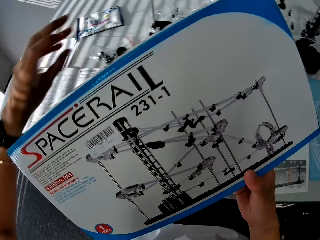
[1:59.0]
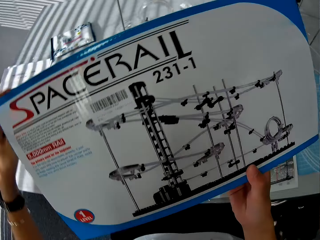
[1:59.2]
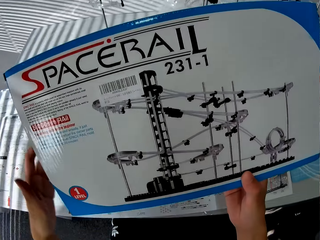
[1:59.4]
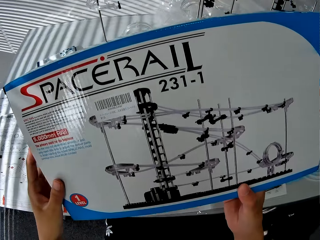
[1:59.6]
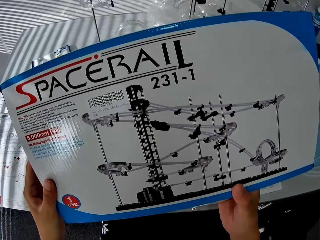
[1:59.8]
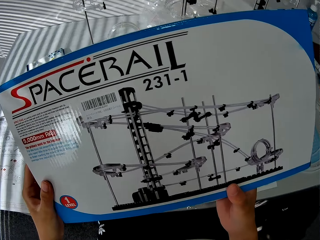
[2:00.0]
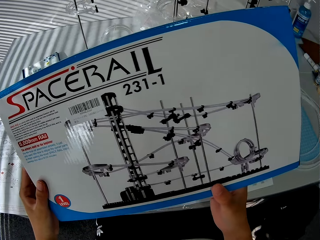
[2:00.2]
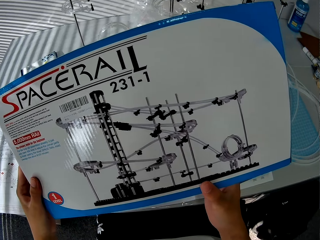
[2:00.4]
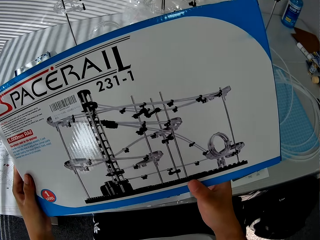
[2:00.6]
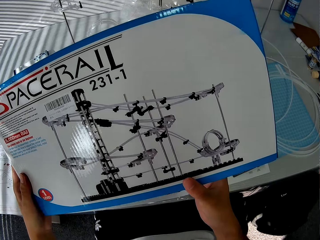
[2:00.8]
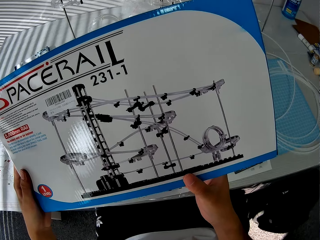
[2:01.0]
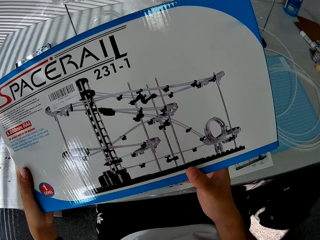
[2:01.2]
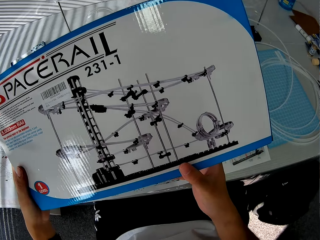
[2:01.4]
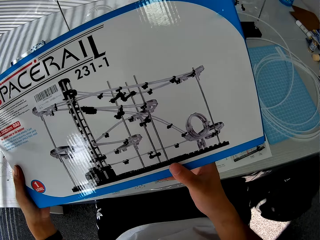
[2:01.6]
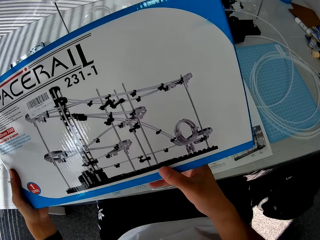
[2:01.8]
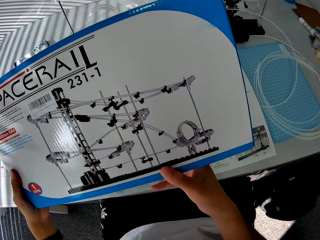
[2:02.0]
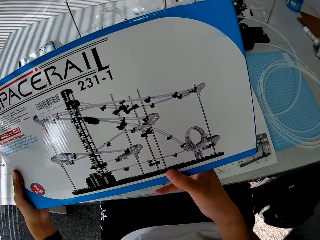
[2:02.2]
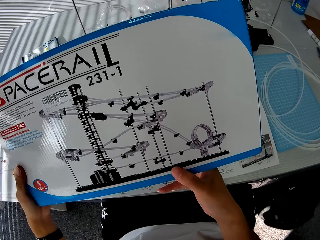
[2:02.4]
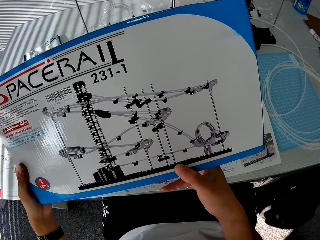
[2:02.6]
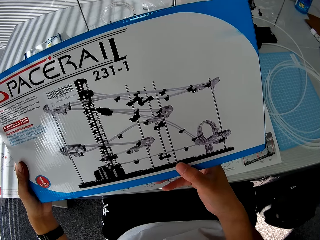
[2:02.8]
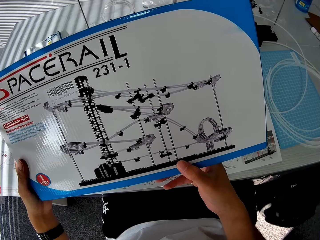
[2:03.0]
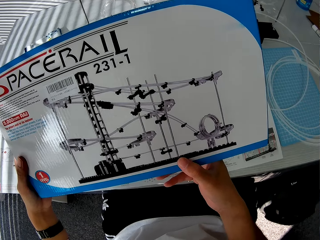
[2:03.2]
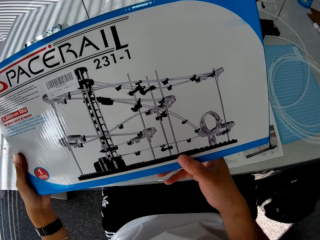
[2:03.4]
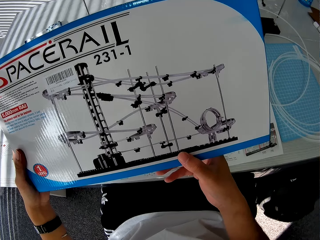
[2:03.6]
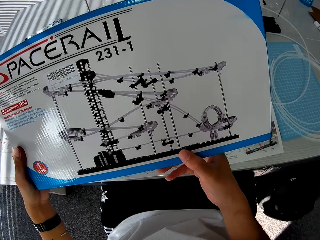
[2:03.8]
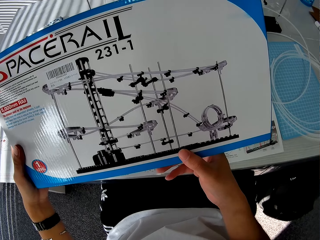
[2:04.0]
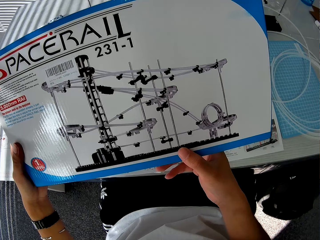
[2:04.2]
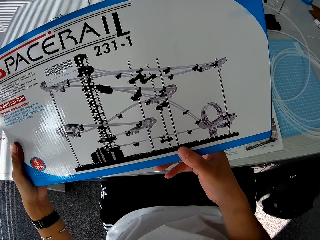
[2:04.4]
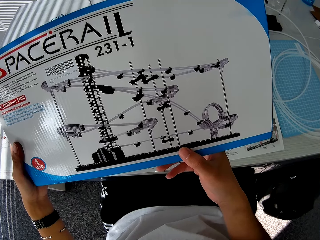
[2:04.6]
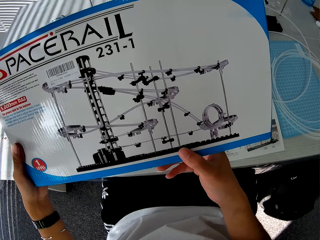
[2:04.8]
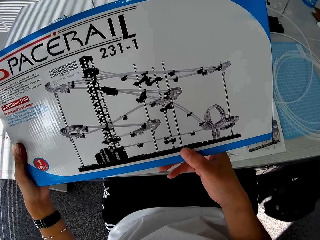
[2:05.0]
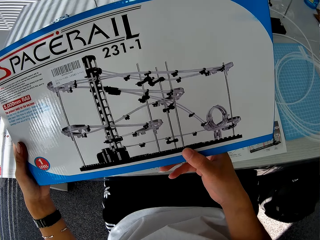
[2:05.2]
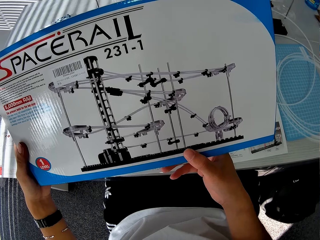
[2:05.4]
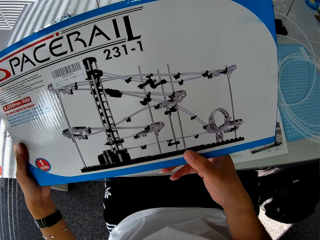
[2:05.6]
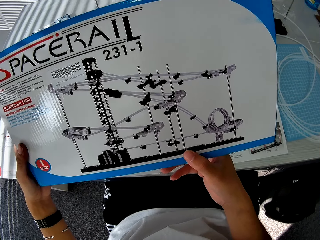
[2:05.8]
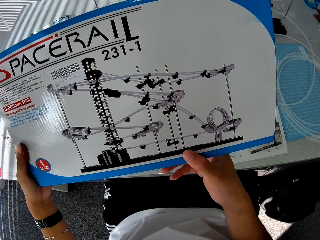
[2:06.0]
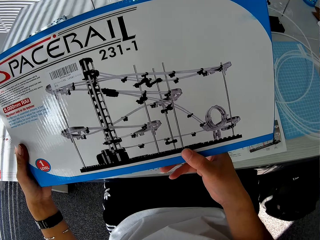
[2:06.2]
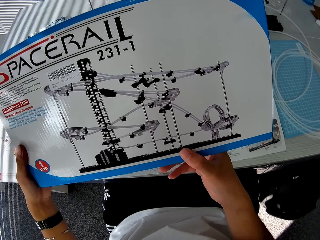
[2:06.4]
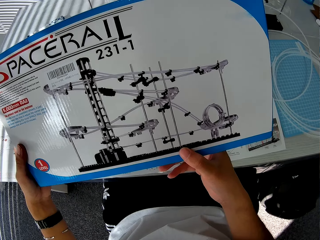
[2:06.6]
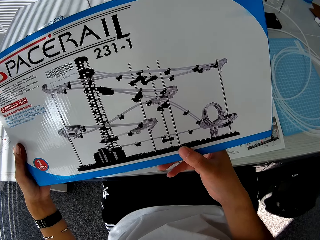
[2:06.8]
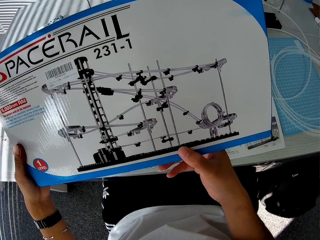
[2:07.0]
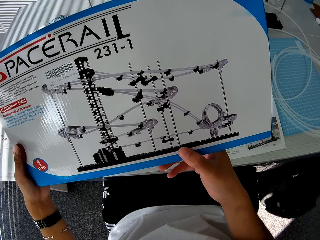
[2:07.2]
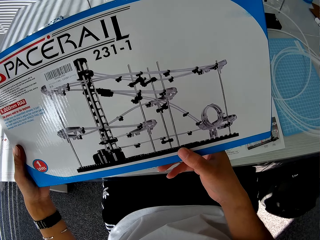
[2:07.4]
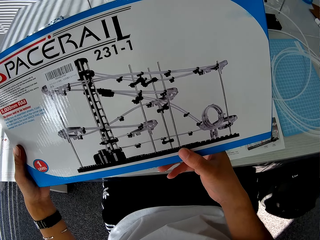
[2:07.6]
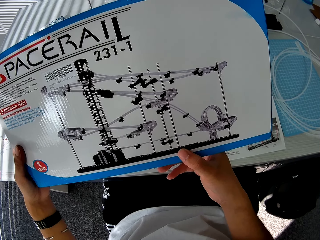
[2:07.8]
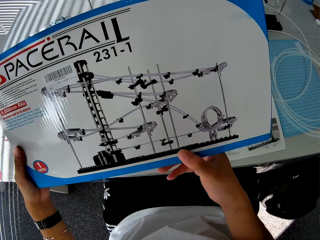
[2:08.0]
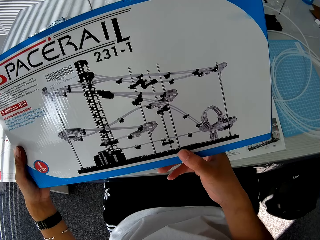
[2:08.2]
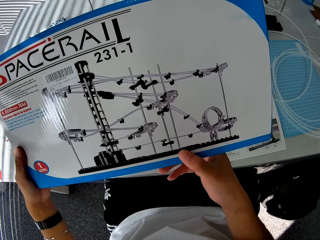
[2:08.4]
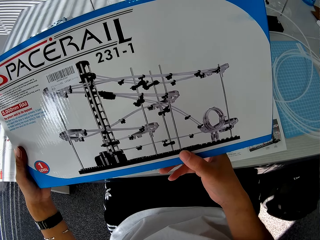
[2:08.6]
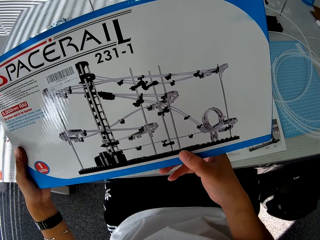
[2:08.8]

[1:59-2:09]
The camera wearer holds a spacerail box with both hands. He looks at the carton. He moves a camera.

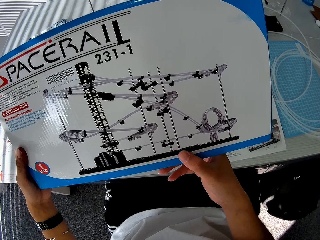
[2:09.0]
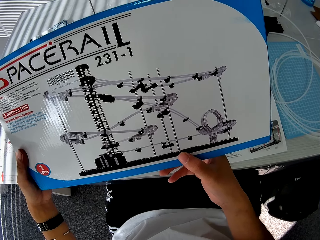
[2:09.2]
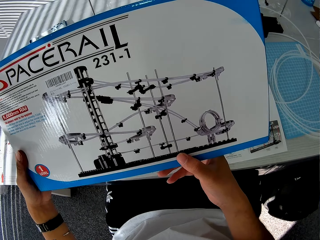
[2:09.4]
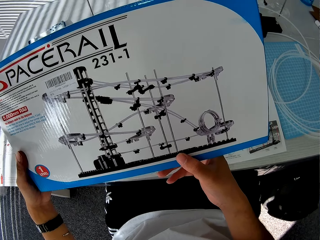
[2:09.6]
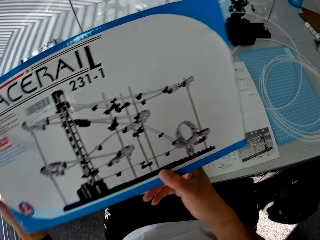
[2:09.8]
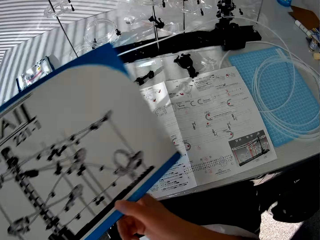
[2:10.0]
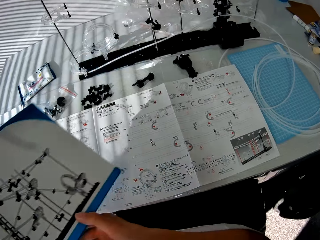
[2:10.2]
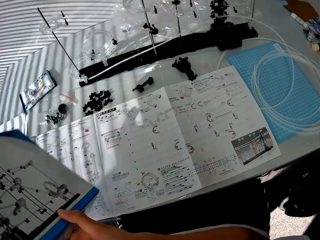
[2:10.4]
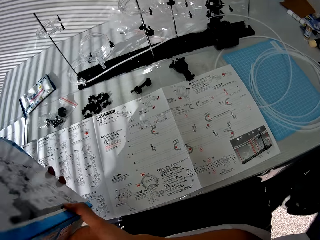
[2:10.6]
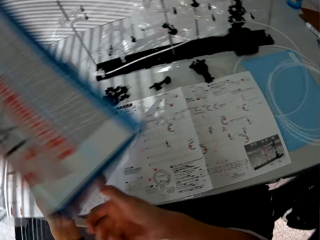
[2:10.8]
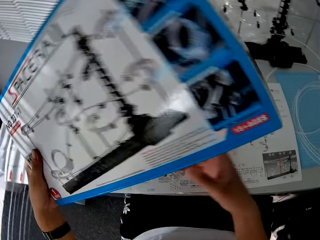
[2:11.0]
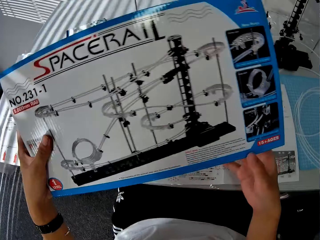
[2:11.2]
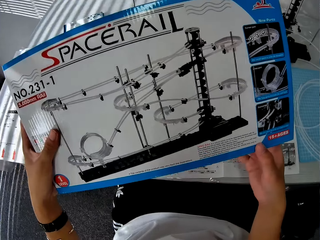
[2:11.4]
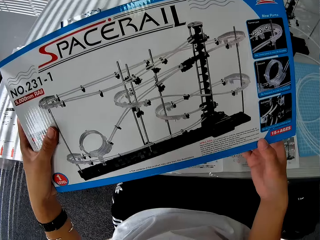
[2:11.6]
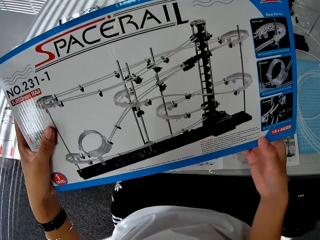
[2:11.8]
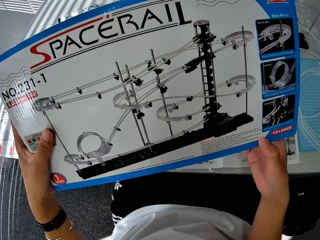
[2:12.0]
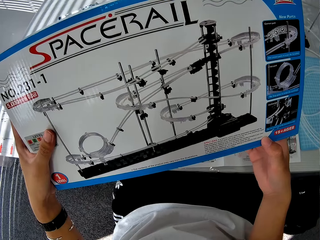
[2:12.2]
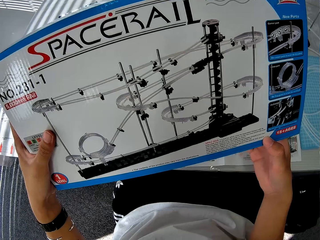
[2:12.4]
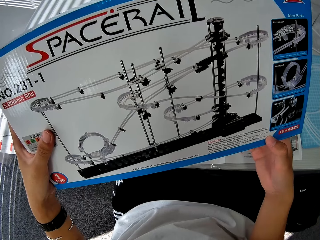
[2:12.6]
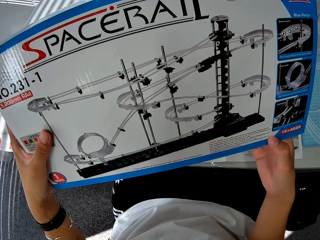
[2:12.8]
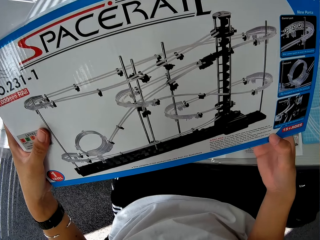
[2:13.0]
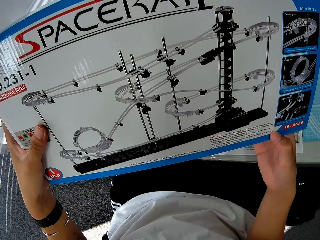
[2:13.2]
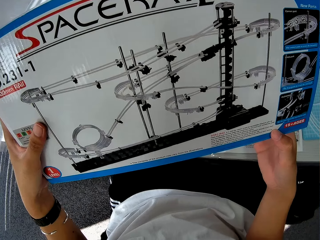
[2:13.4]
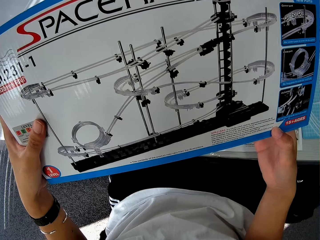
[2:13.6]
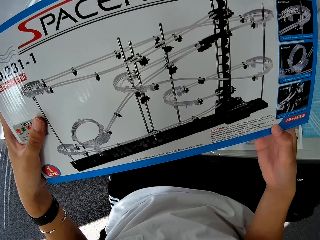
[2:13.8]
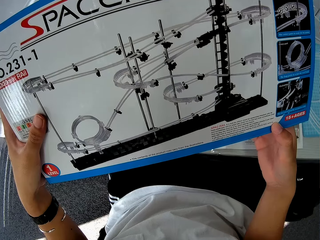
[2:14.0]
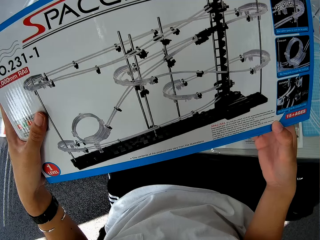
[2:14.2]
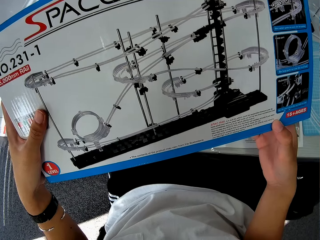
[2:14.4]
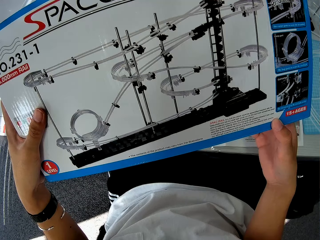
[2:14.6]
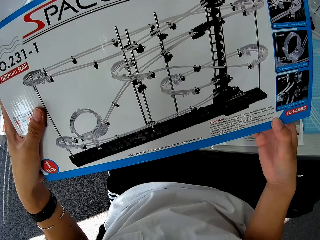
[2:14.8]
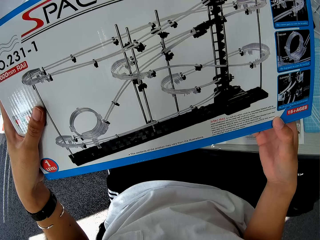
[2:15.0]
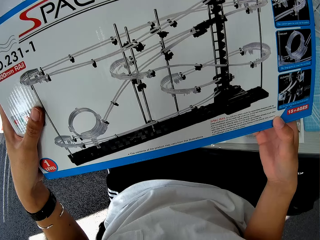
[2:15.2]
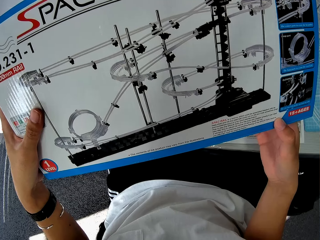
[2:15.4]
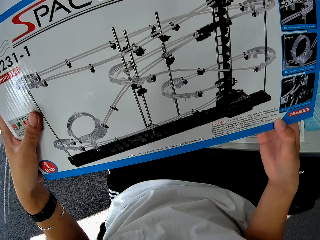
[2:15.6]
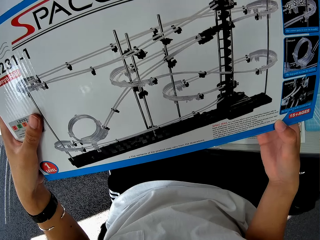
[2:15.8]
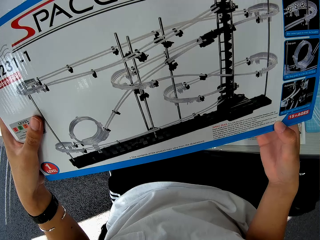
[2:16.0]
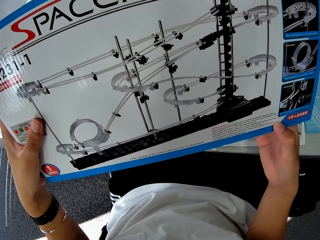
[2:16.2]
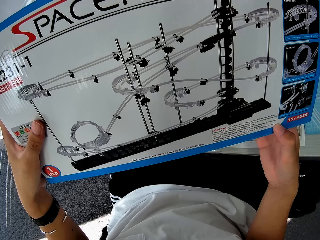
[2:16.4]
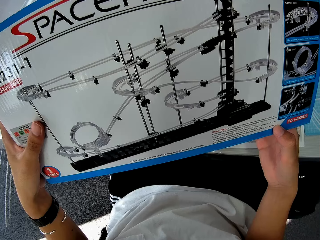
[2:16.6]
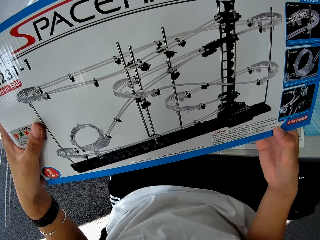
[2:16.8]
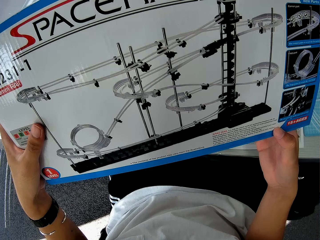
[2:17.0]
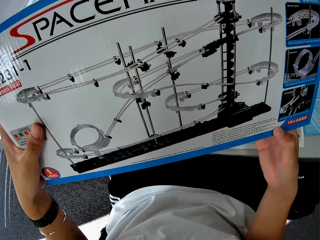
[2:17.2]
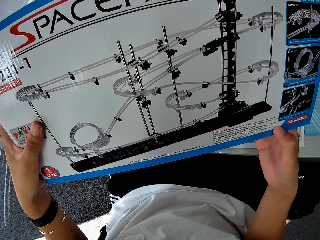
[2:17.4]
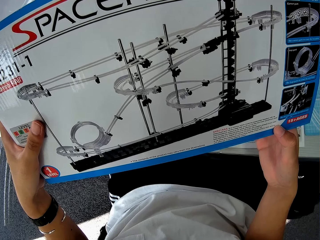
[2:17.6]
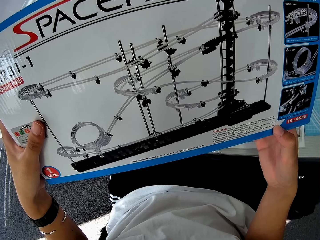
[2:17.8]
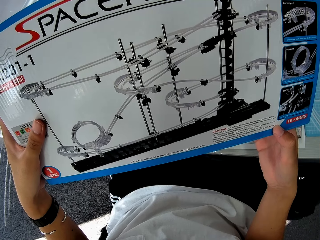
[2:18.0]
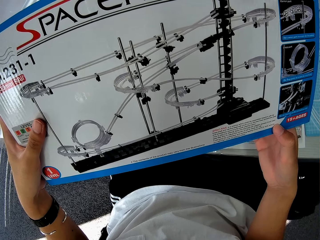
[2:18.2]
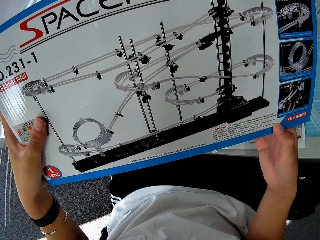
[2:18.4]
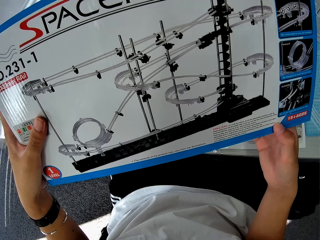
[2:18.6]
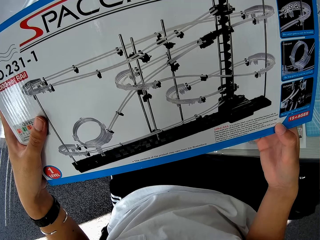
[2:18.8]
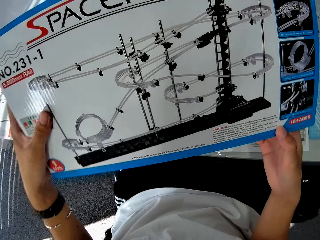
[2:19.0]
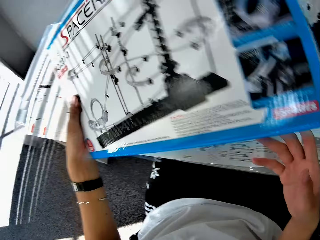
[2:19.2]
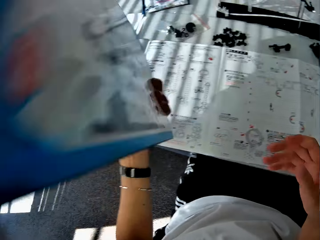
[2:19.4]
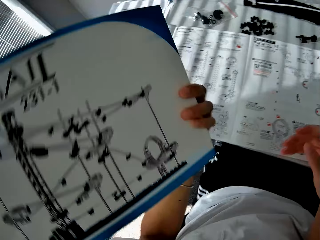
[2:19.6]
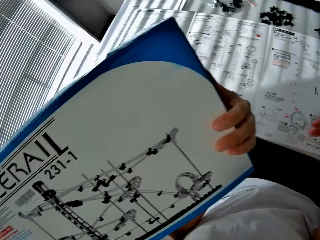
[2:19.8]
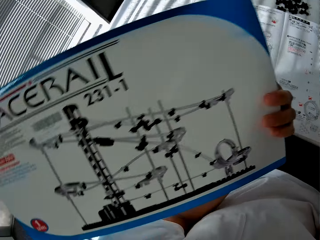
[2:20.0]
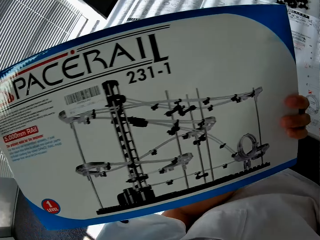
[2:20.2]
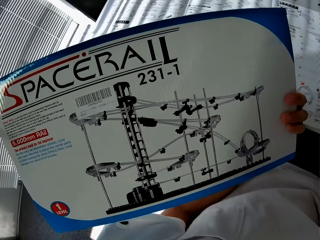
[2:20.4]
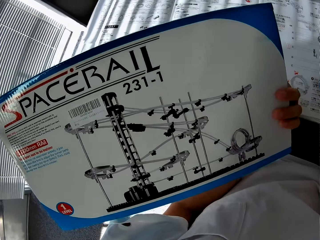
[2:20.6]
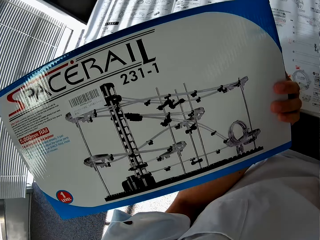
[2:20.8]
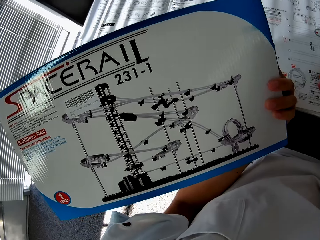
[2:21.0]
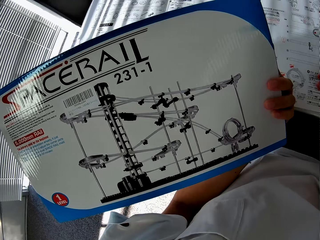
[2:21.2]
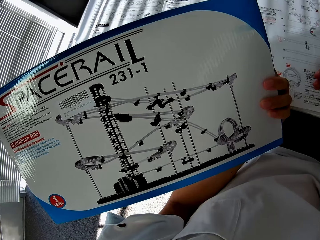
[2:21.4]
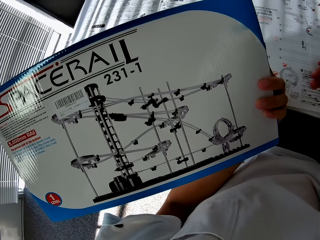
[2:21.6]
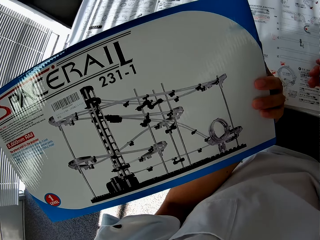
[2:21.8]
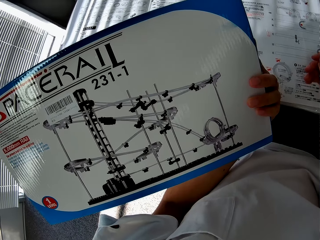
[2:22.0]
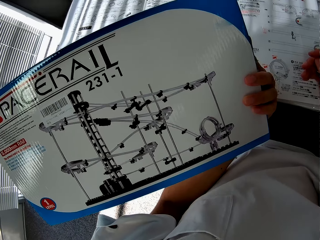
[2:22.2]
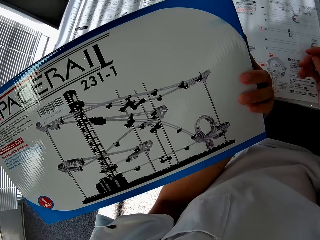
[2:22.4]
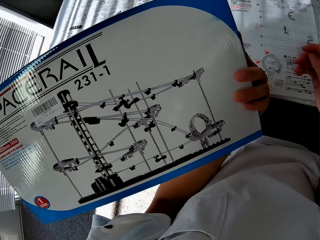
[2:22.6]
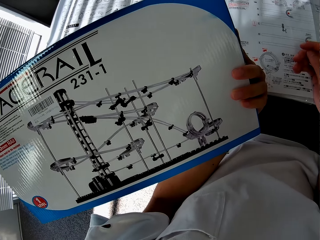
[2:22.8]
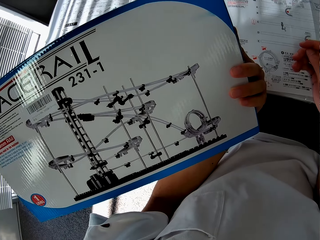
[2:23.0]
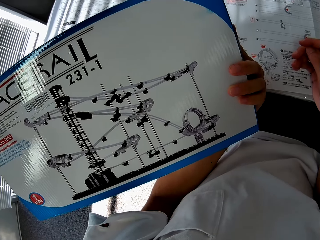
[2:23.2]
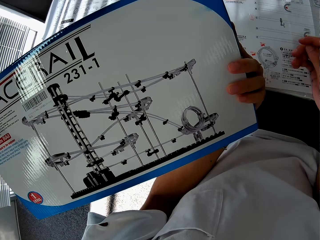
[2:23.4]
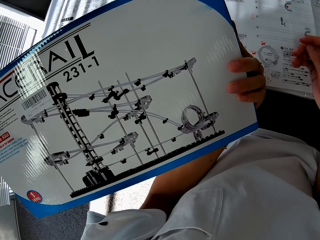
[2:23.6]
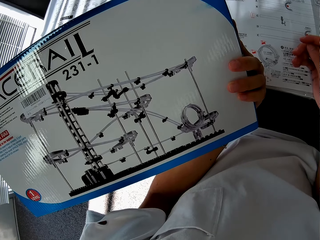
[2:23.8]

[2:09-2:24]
The camera wearer turns a spacerail box. He holds the spacerail box. He moves a camera. He withdraws his right hand. He turns the spacerail box. He holds the spacerail box with one hand. He moves the camera.
